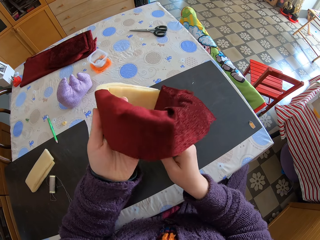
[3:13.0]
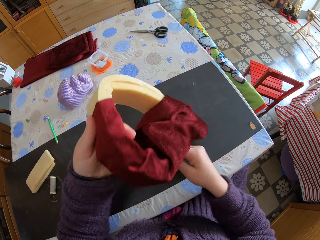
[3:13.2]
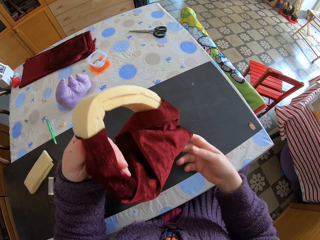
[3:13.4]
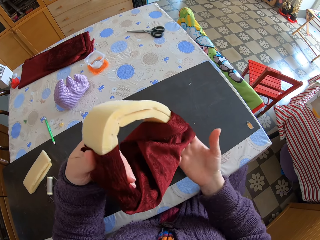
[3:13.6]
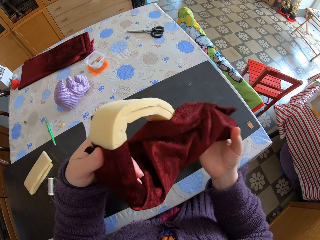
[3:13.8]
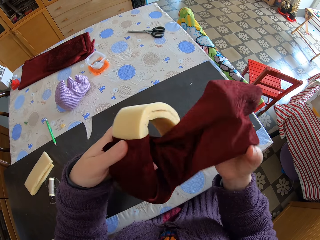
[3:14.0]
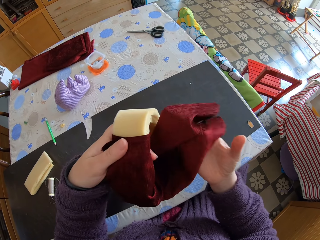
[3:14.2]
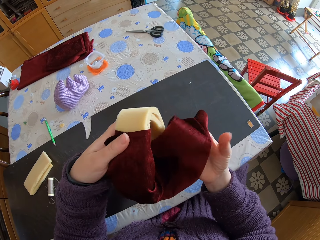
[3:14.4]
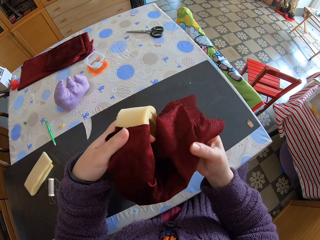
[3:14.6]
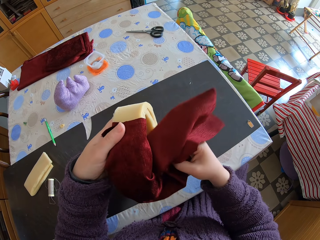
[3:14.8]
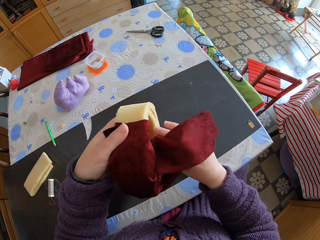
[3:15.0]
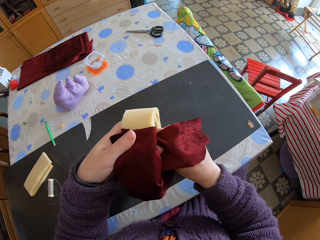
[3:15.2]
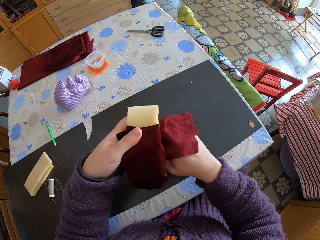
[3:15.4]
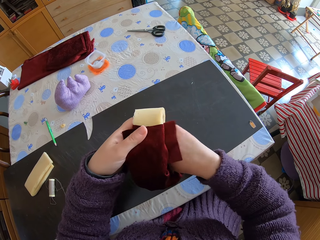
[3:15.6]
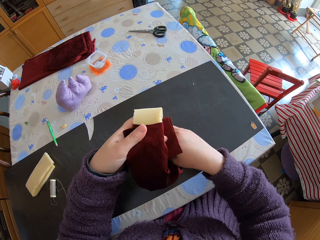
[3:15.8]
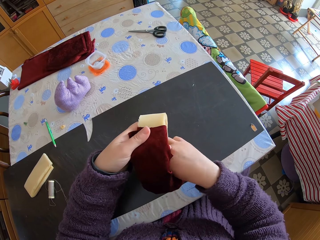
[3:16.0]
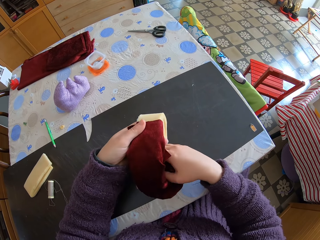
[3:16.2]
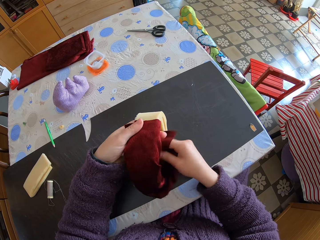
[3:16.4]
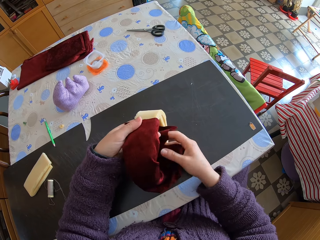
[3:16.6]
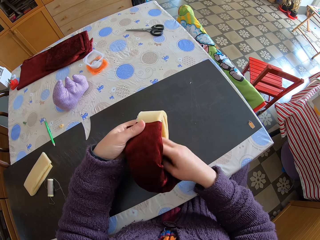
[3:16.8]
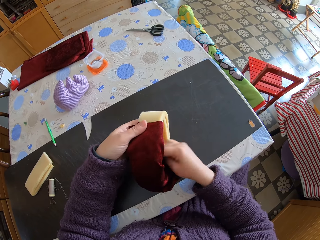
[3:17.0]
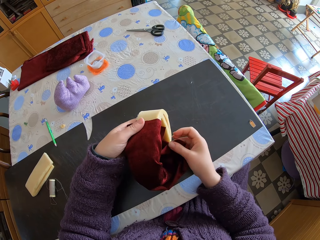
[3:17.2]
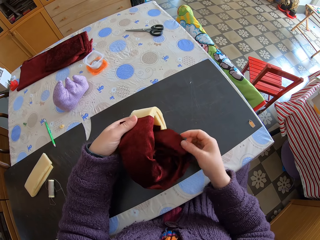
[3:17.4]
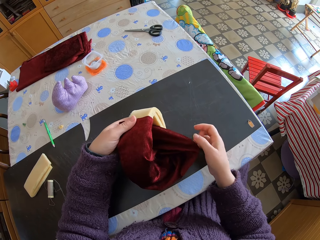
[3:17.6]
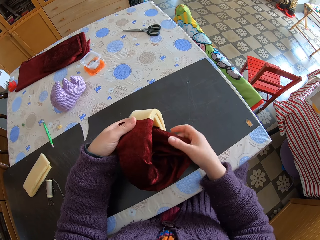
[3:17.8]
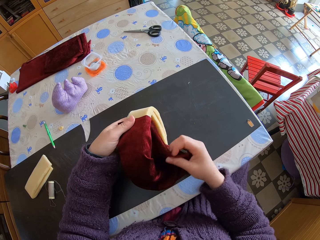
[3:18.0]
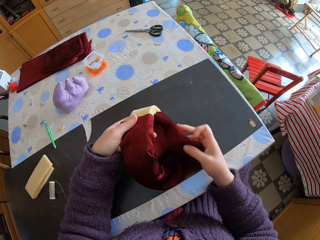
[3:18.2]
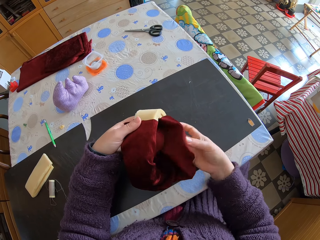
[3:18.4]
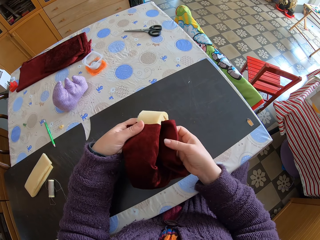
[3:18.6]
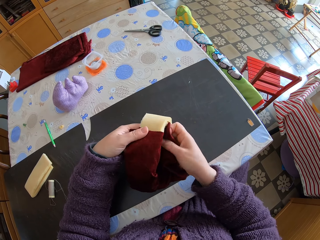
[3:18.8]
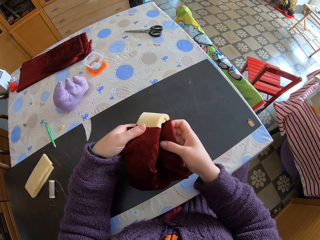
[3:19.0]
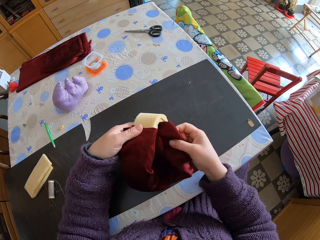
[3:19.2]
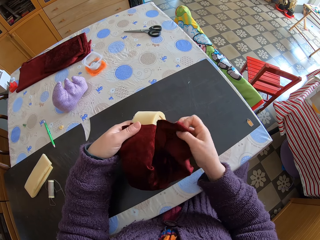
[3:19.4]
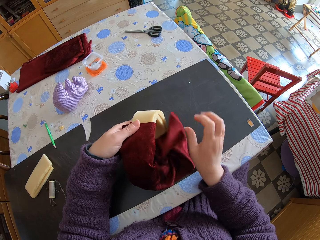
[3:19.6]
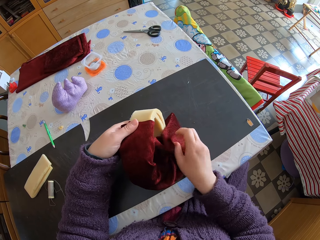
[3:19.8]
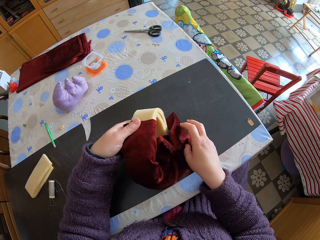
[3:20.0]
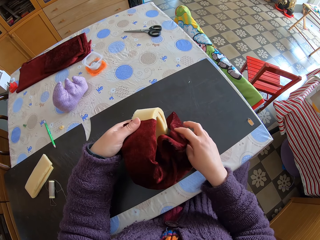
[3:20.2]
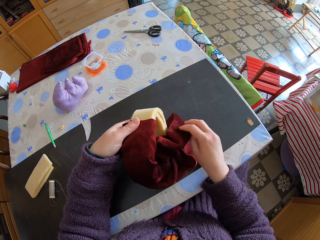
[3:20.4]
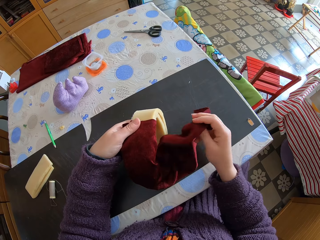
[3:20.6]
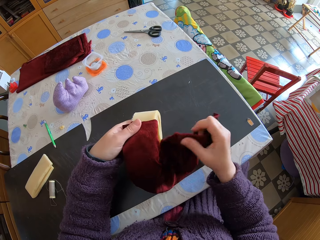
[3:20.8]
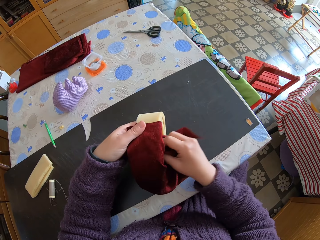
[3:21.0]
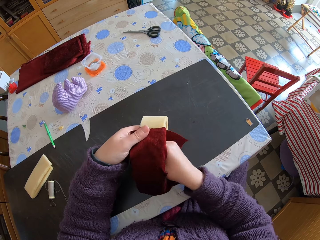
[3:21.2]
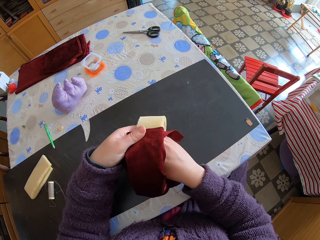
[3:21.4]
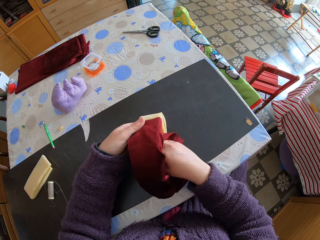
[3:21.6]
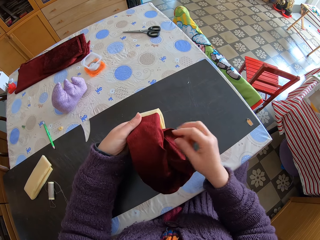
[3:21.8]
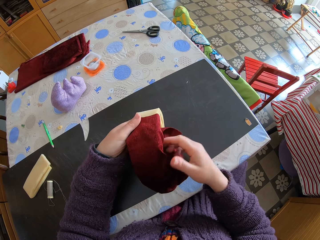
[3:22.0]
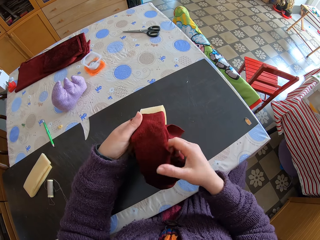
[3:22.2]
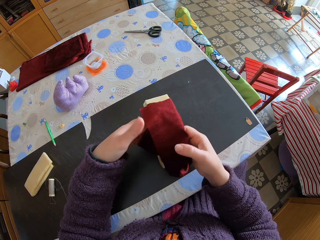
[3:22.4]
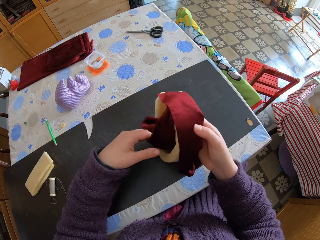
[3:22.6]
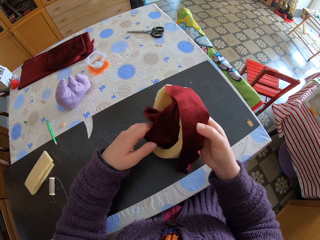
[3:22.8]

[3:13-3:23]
The camera wearer passes the piece of sponge to the right hand.

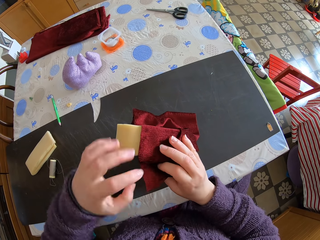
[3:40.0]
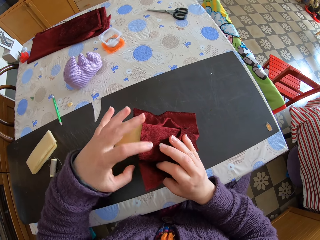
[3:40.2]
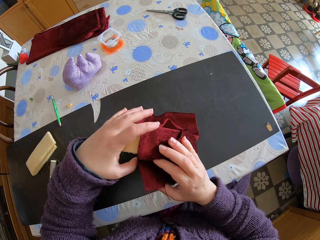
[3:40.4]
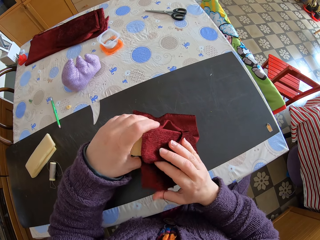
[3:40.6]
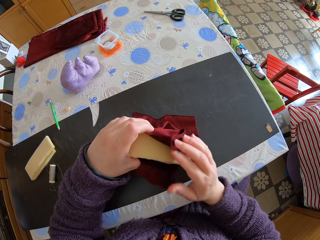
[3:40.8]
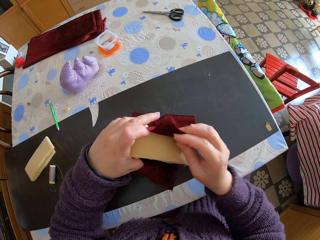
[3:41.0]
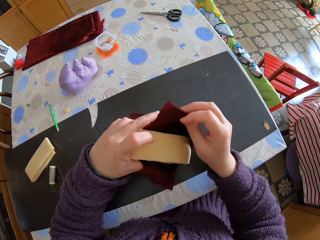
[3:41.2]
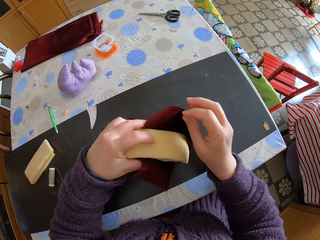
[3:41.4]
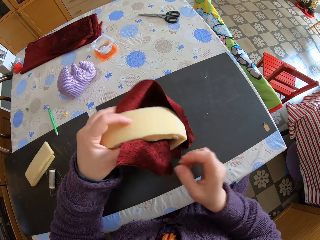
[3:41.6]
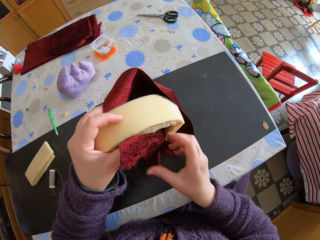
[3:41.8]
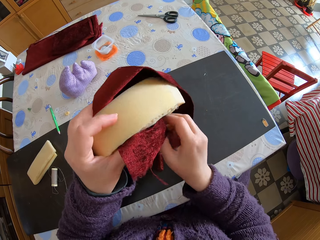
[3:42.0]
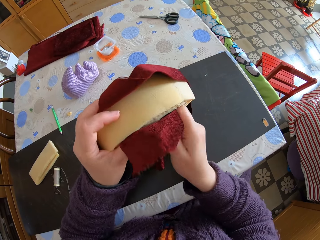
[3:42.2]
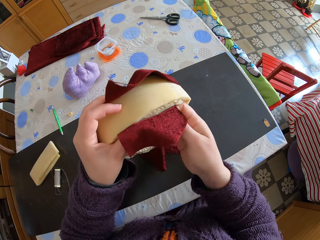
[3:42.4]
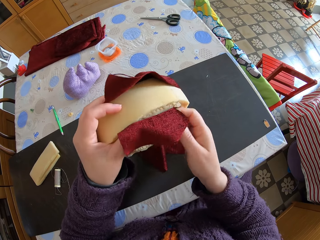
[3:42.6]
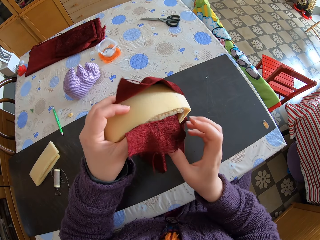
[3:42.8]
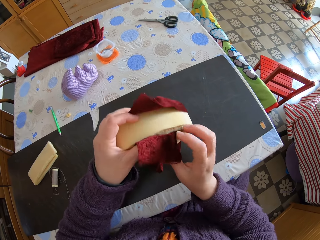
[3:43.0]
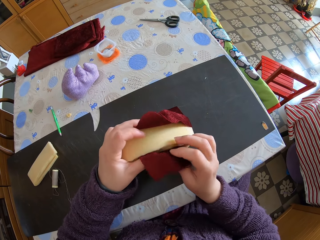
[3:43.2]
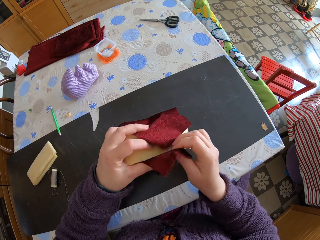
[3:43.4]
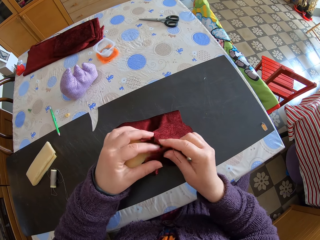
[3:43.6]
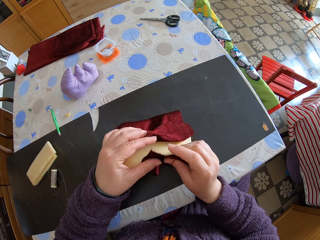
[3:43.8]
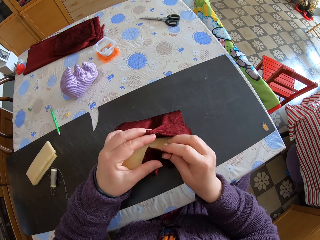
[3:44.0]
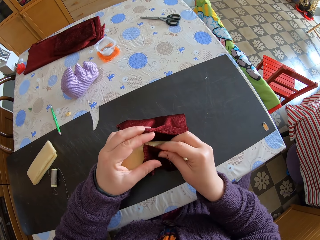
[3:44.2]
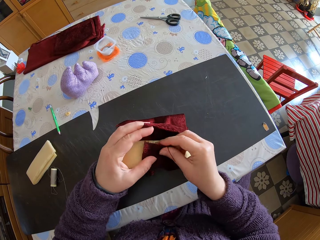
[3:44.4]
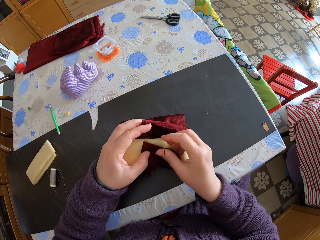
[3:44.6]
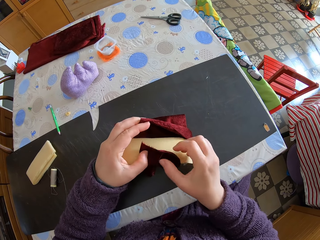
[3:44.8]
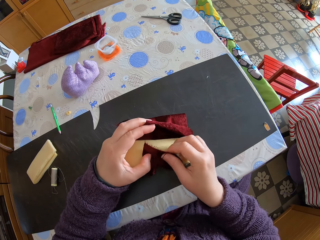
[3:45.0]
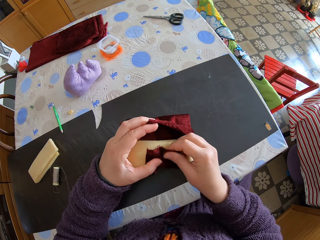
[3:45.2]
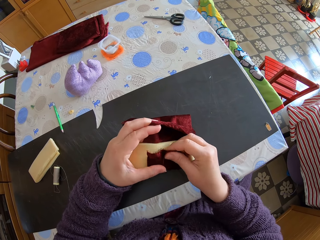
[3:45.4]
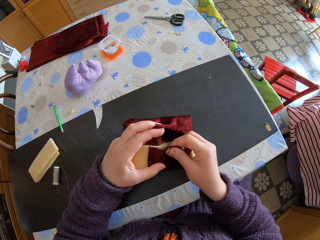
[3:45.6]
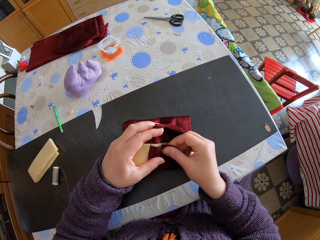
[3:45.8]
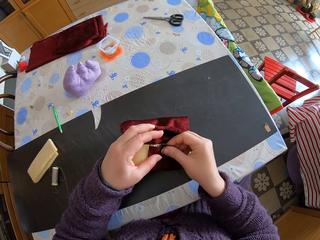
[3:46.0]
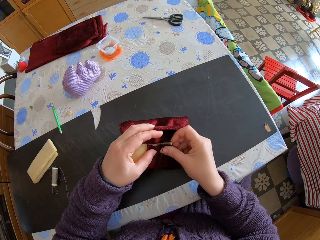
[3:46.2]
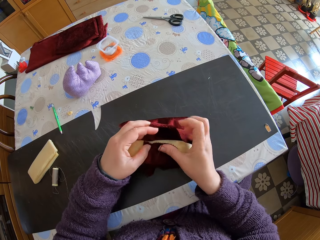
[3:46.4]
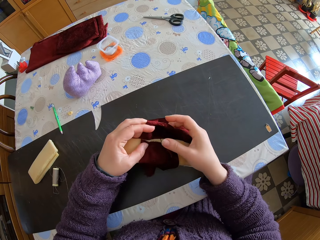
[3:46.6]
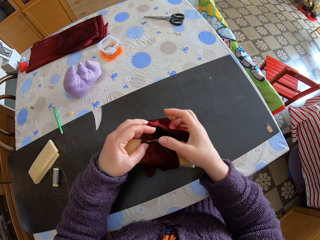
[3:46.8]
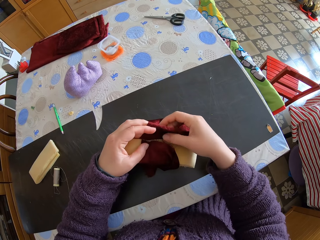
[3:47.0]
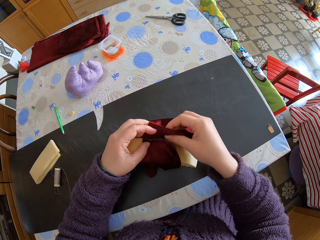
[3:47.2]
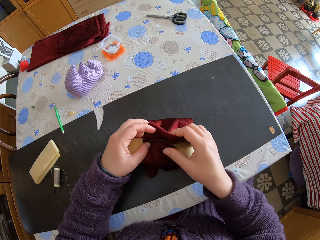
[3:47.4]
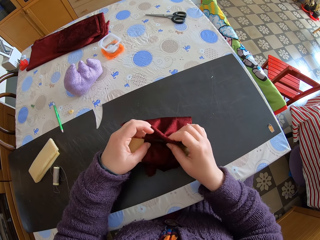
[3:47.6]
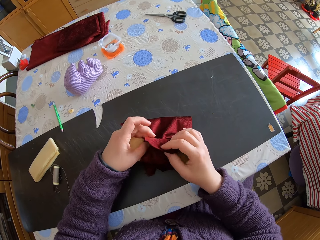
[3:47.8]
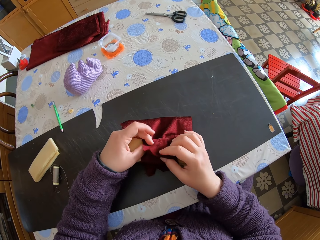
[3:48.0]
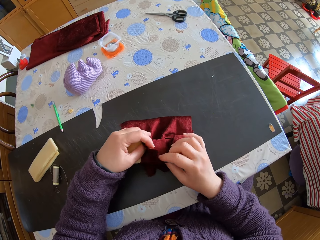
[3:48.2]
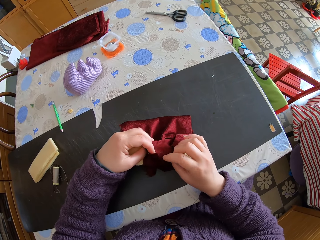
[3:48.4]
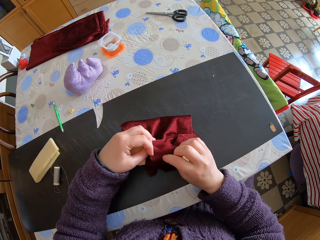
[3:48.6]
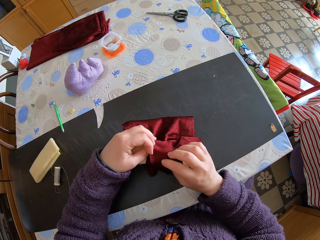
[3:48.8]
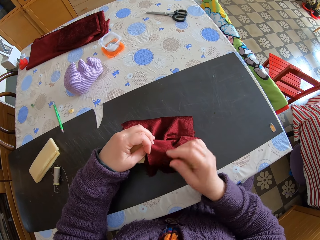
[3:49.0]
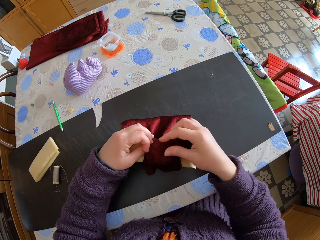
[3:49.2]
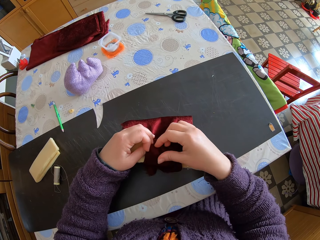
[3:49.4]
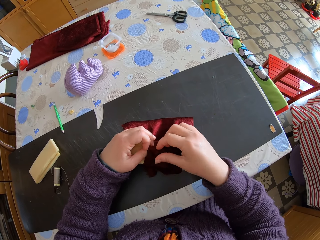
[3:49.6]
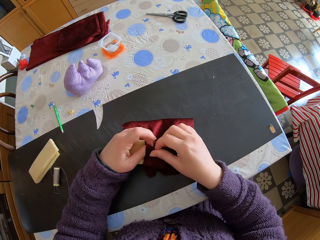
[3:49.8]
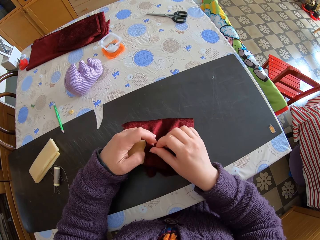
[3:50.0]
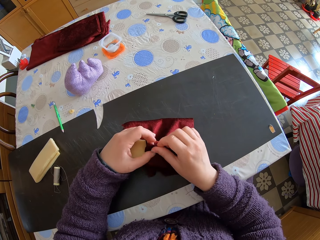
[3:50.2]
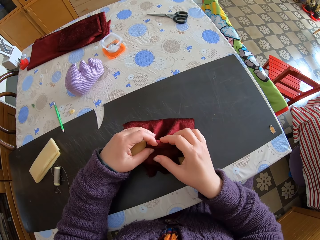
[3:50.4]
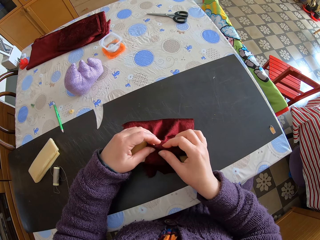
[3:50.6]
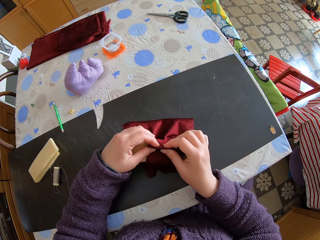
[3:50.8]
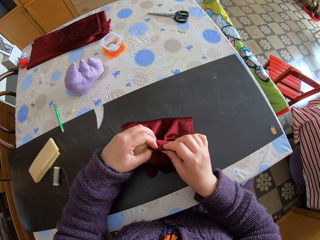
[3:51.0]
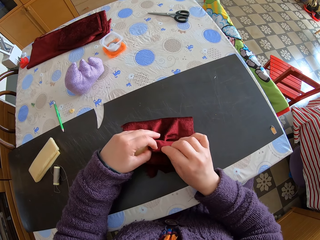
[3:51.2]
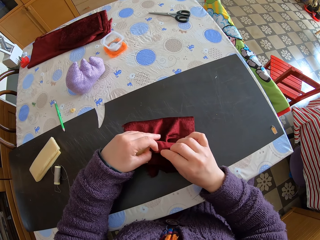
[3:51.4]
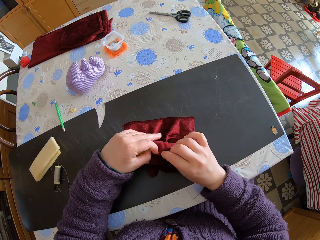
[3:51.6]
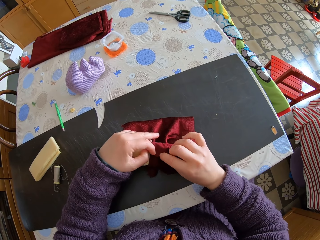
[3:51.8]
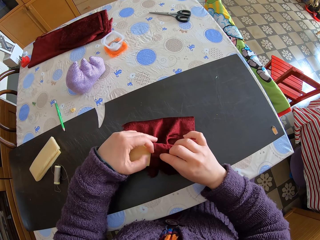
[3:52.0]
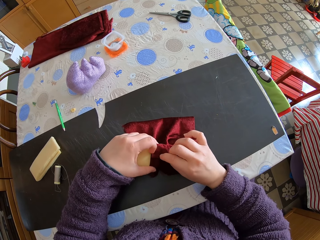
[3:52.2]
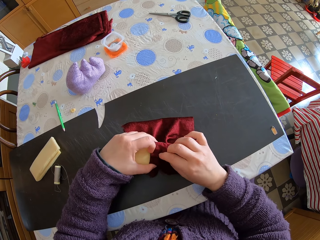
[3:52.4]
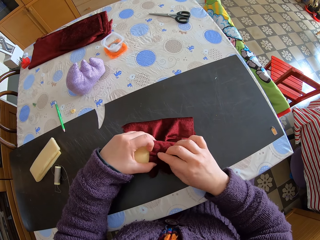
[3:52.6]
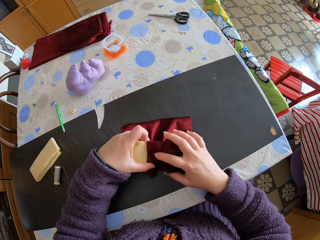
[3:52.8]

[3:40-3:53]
The camera wearer passes the piece of sponge to the left hand. They unfold the piece of cloth on the piece of sponge. They lift the piece of sponge. They fold the piece of cloth on the piece of sponge. They put the piece of sponge on the table. They fold the piece of cloth on the piece of sponge.
